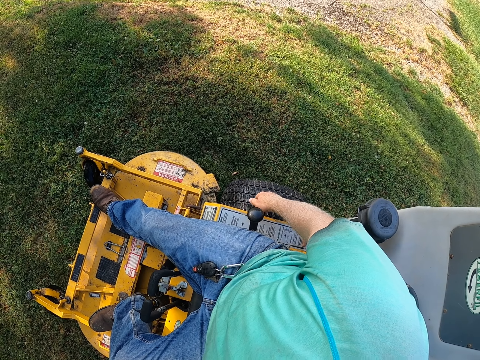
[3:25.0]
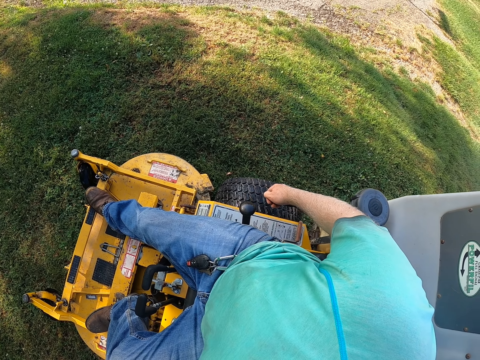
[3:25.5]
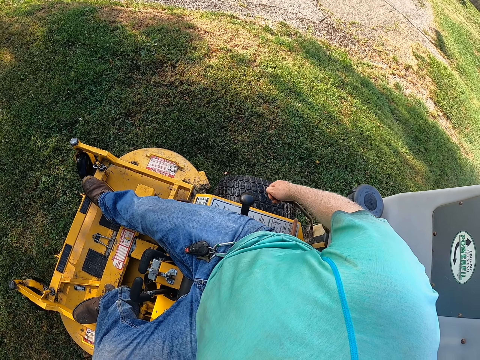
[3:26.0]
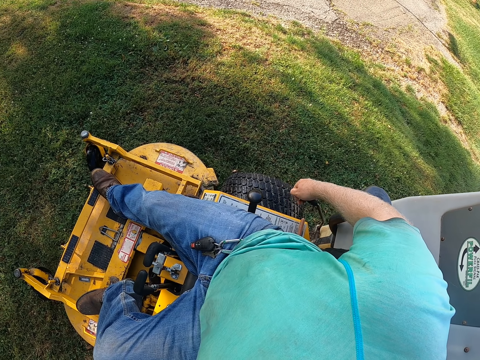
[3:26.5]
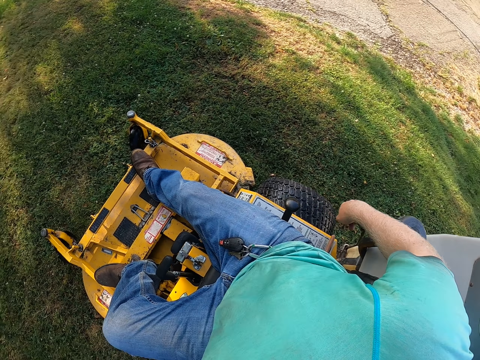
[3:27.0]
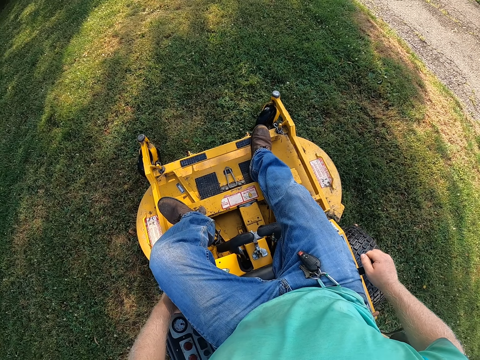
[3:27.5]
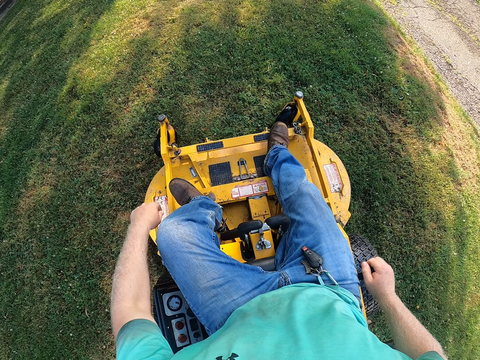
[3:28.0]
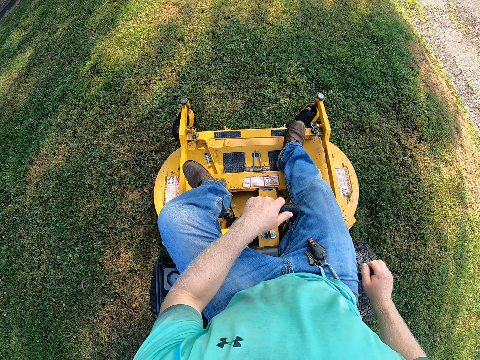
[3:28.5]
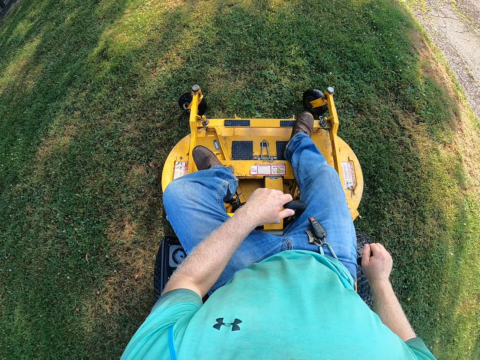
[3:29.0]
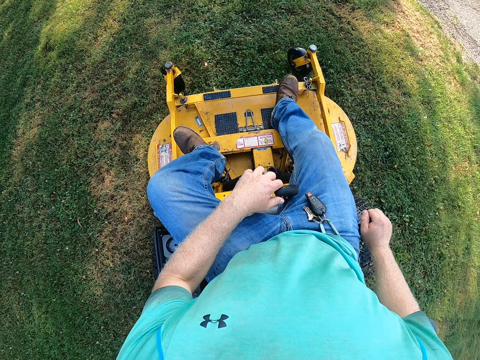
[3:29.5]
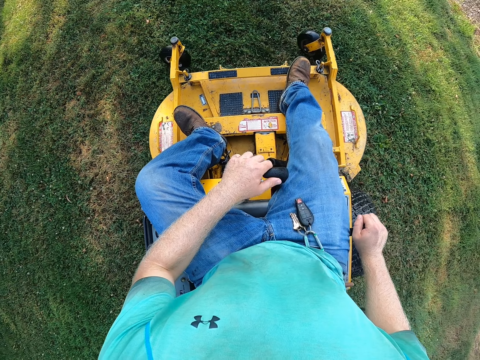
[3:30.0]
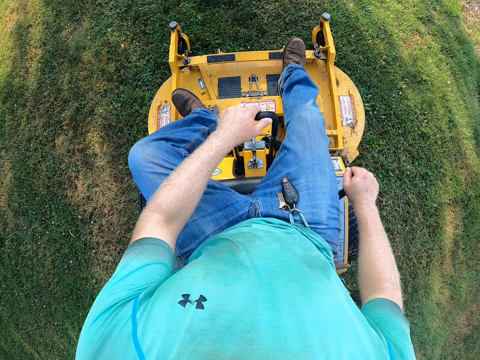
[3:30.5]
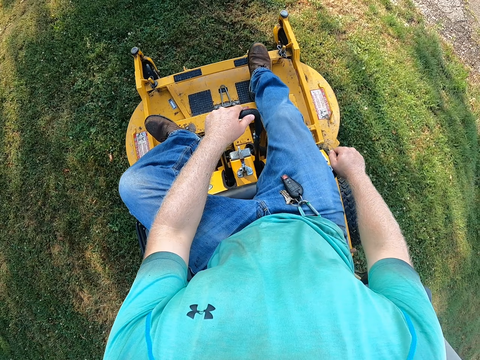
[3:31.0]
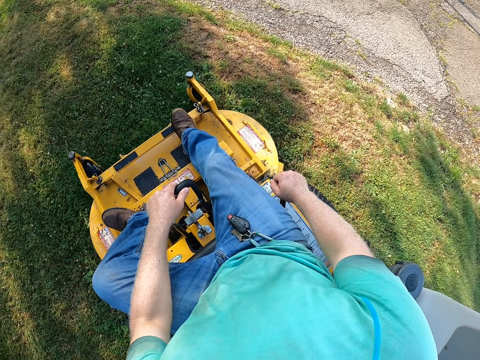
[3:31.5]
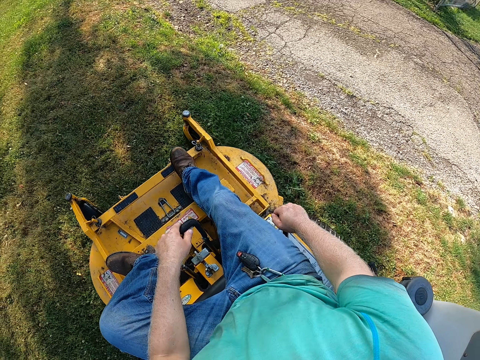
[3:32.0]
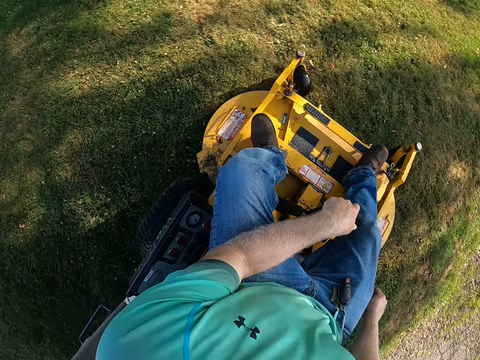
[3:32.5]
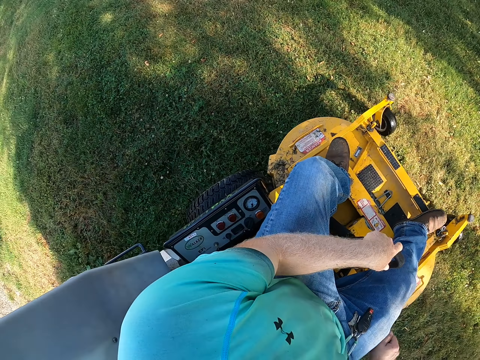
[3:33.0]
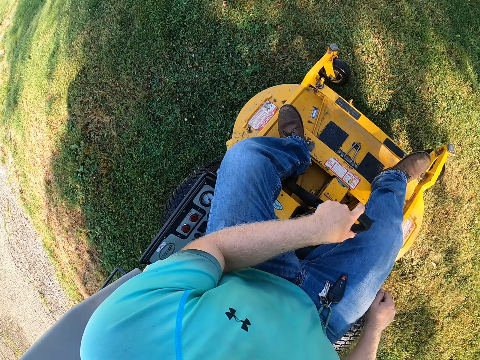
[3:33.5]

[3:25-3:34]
The camera wearer holds the gear lever with his right hand. He adjusts the throttle control lever with his left hand. He holds the steering lever with his left hand. He mows a lawn with the zero-turn mower.

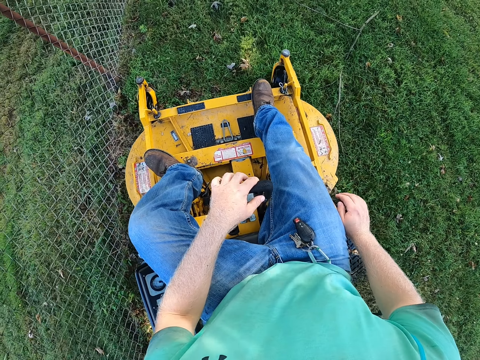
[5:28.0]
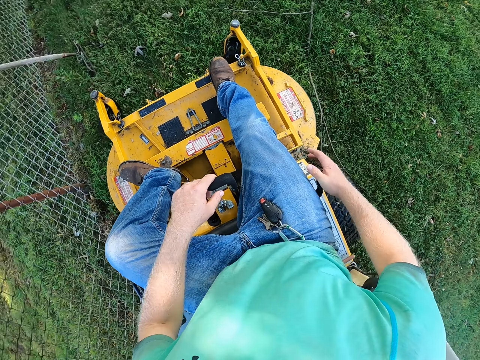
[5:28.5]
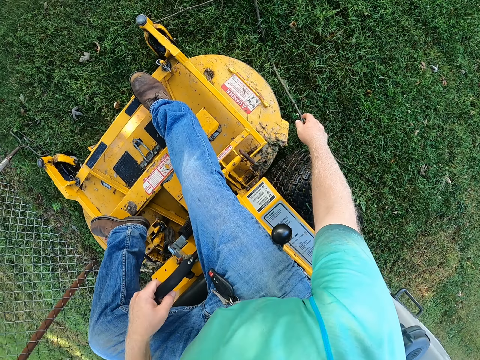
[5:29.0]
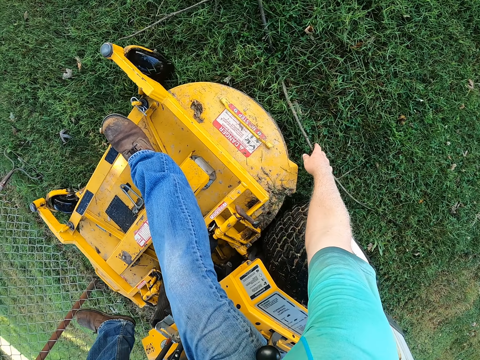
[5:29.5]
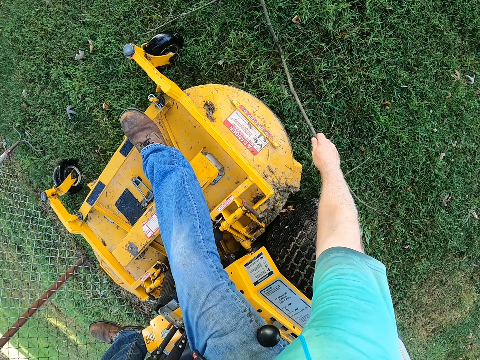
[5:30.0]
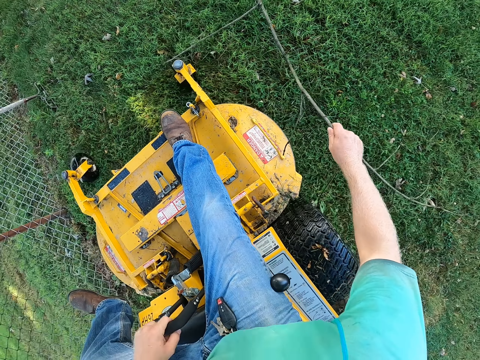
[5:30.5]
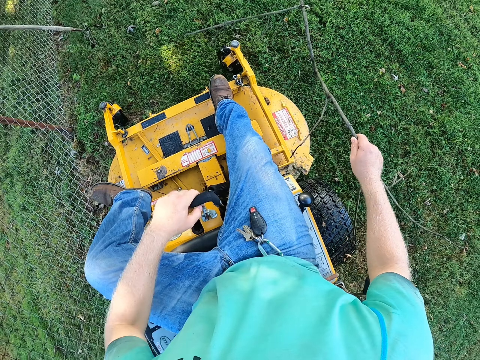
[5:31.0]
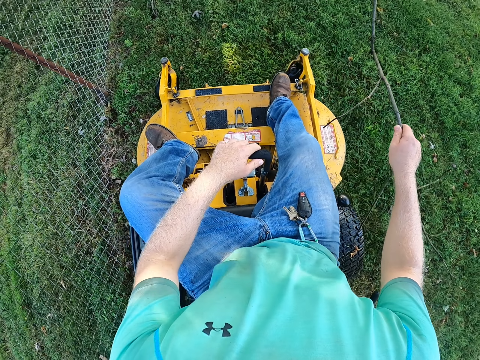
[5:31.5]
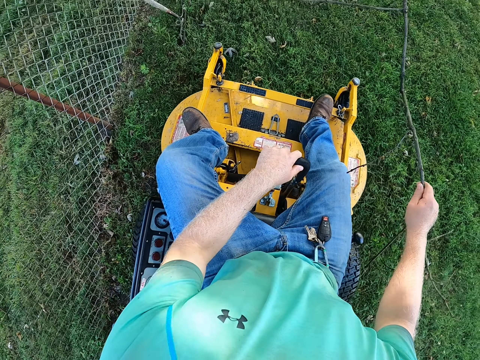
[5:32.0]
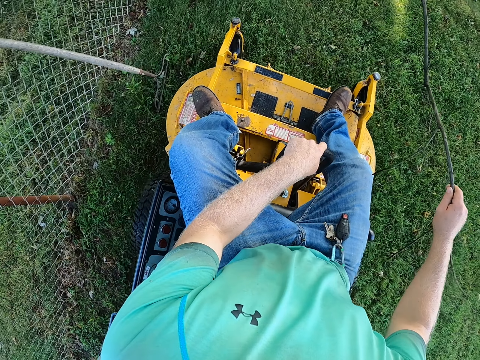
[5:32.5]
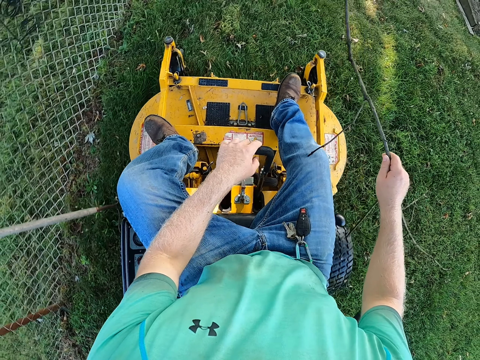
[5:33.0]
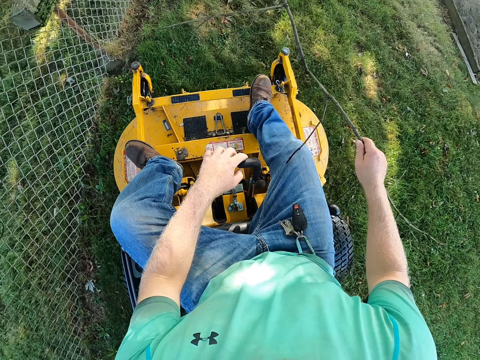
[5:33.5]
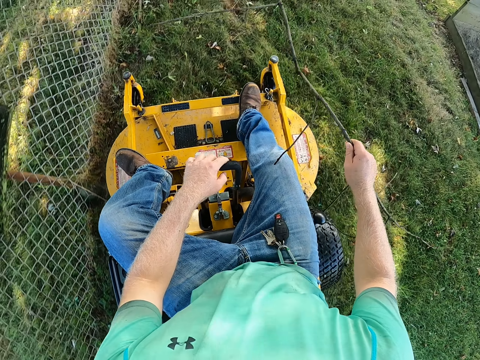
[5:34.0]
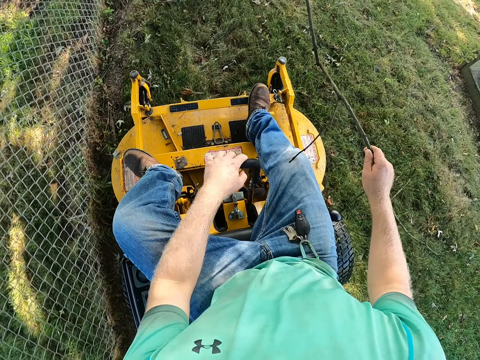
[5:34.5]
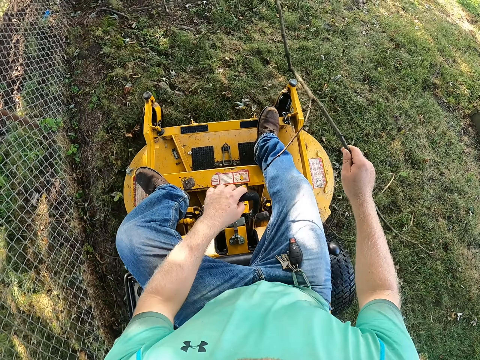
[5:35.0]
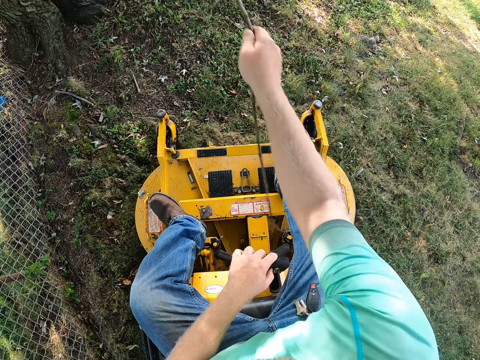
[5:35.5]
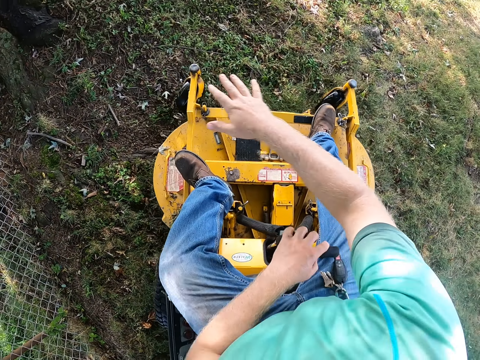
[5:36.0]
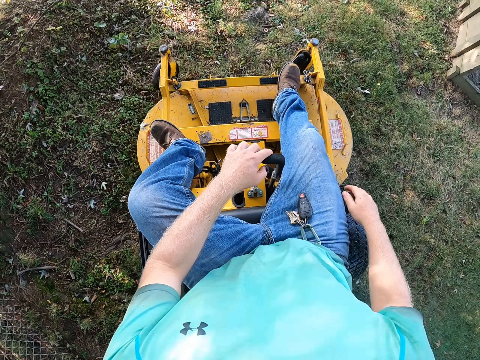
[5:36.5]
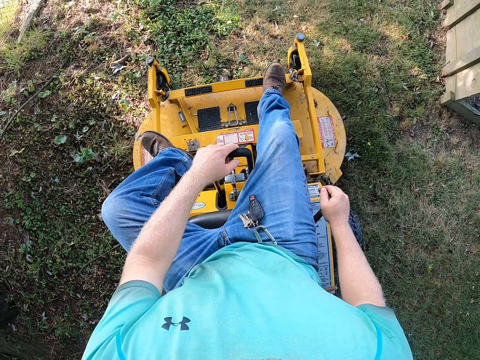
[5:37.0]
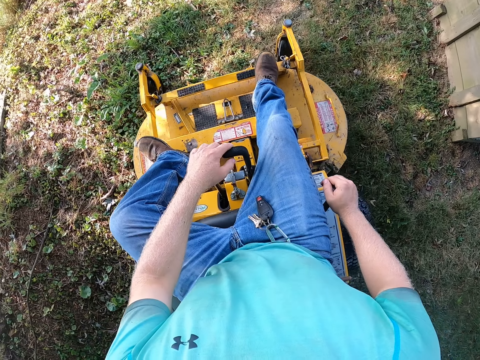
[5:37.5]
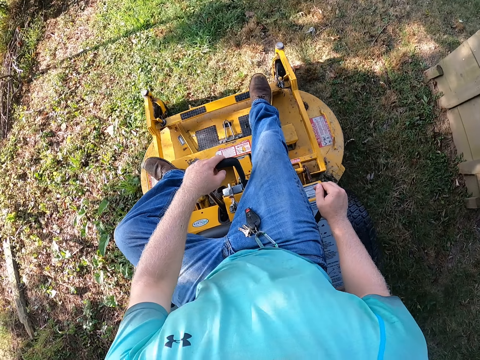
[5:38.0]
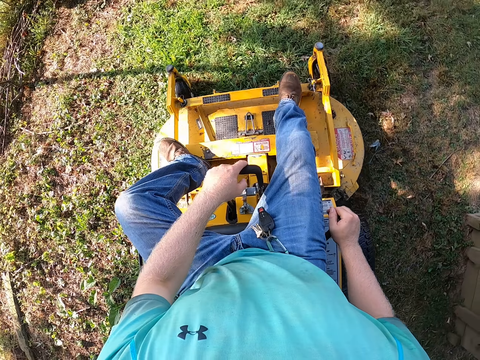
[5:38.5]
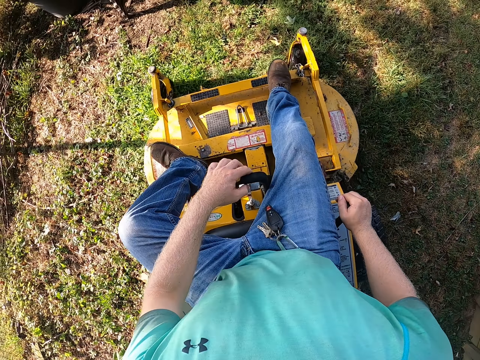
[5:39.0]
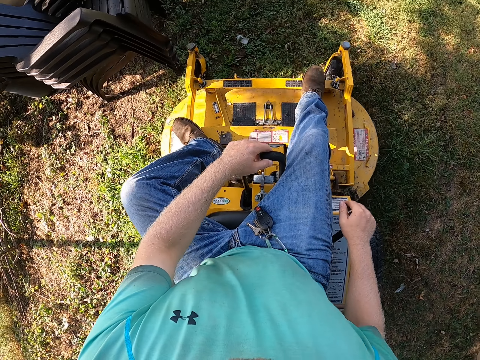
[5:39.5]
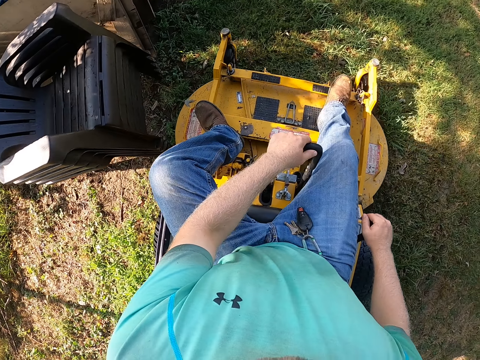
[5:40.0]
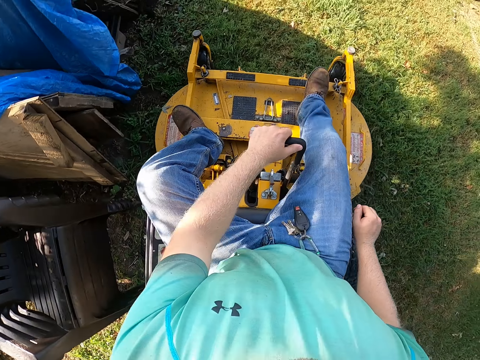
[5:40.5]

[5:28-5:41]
The camera wearer picks up a stick on the lawn with his right hand. He throws the stick with his right hand.
